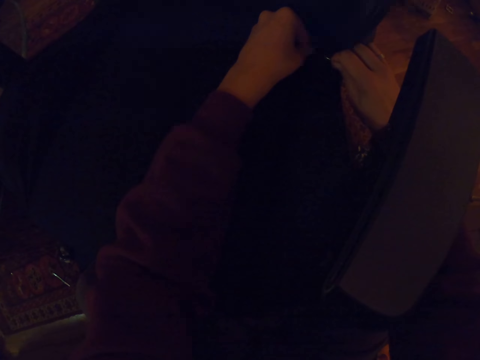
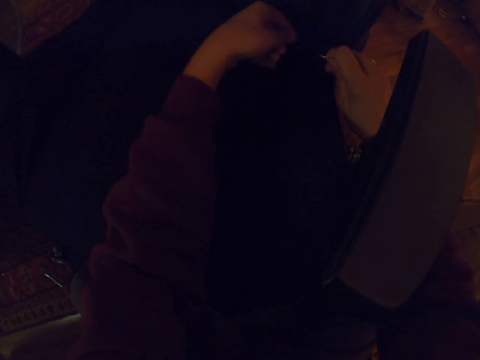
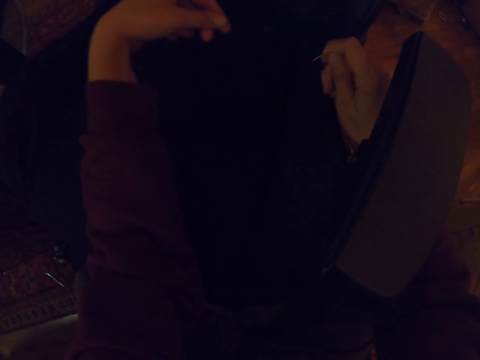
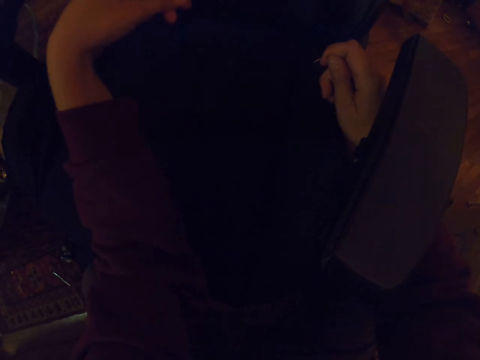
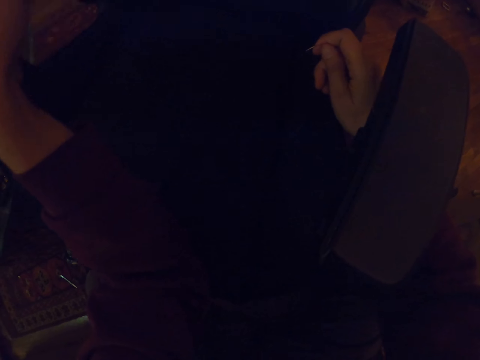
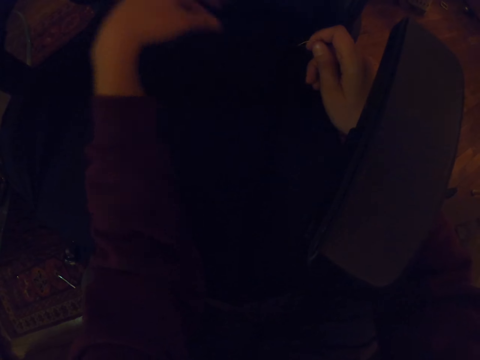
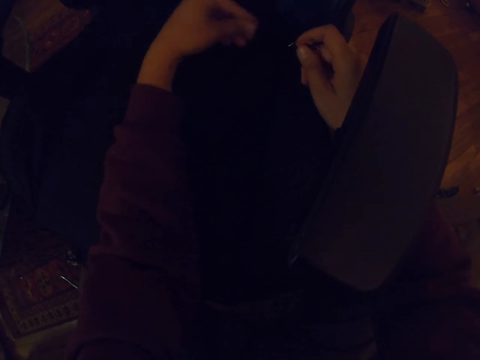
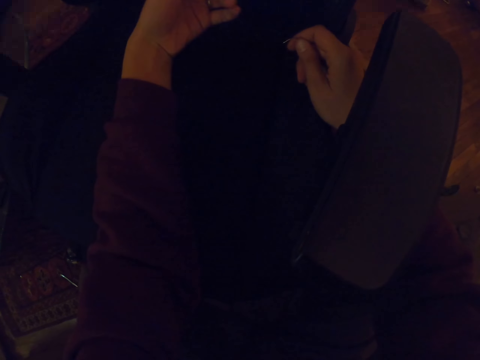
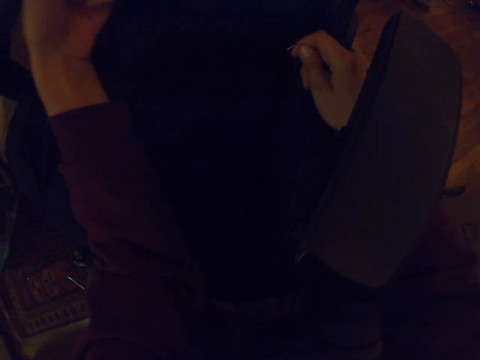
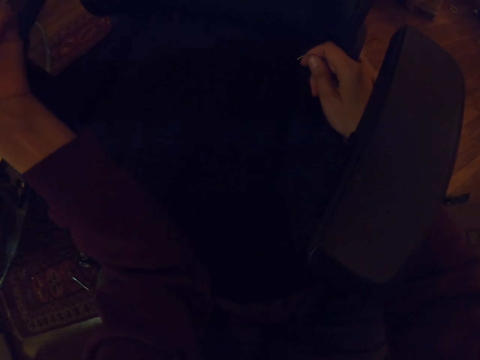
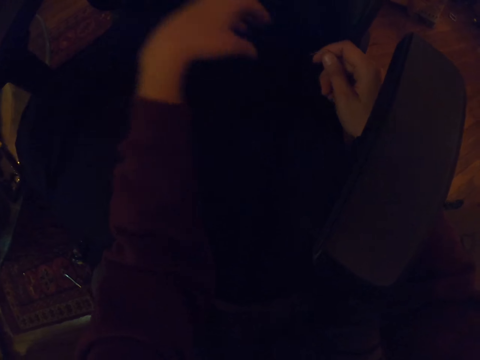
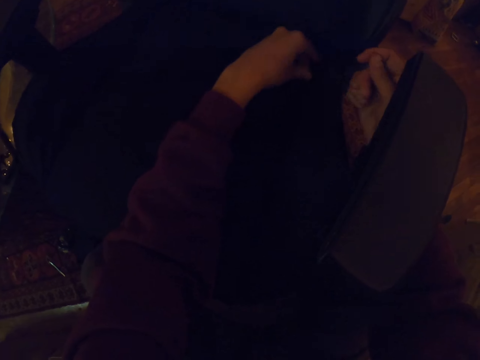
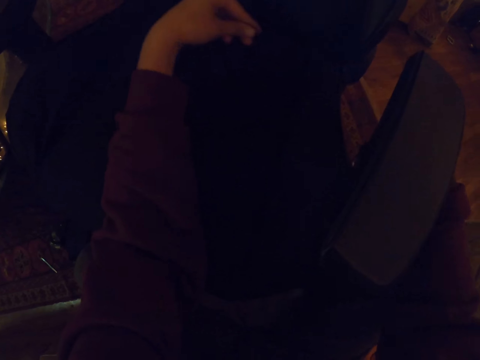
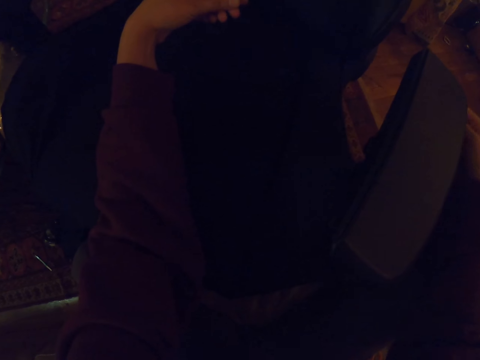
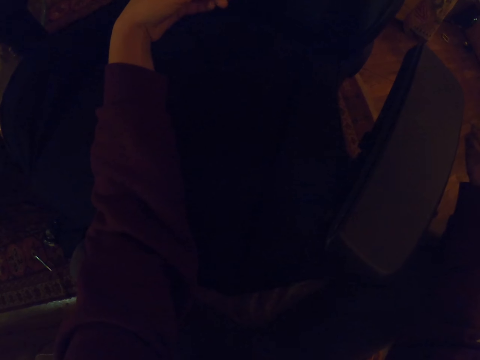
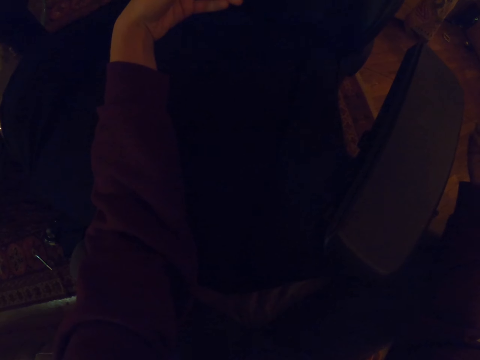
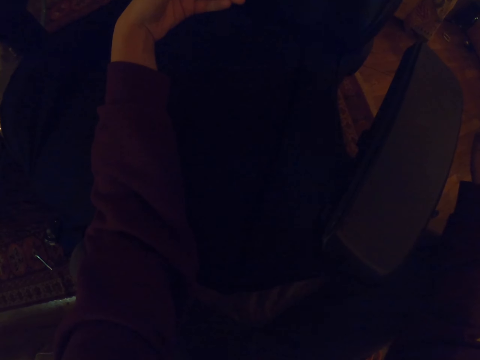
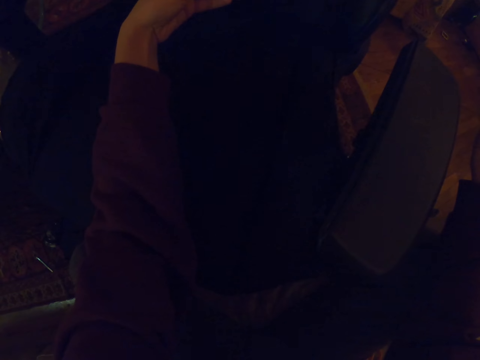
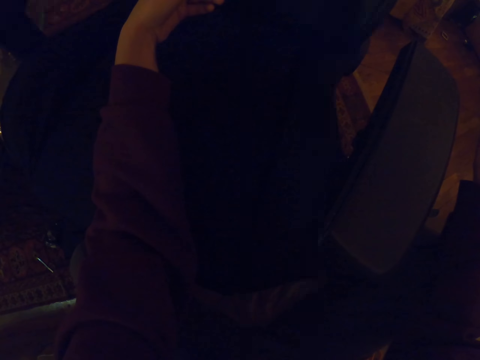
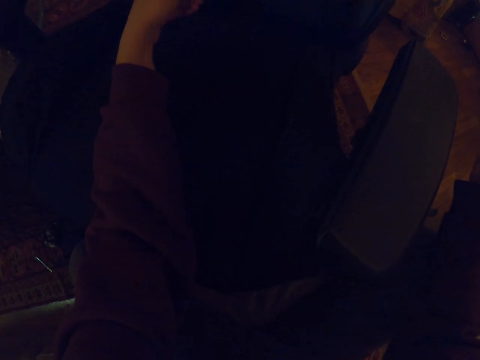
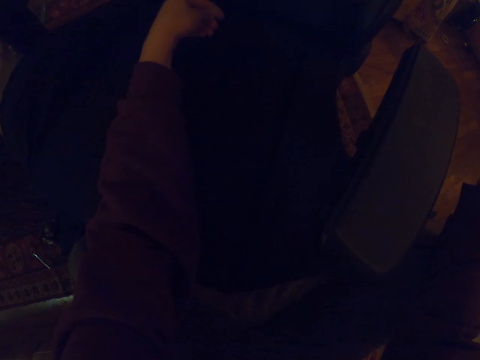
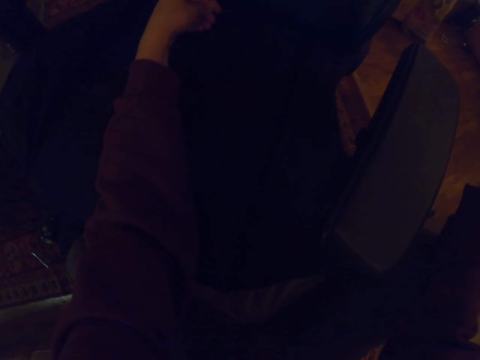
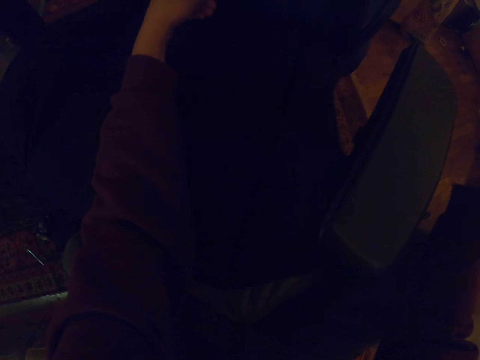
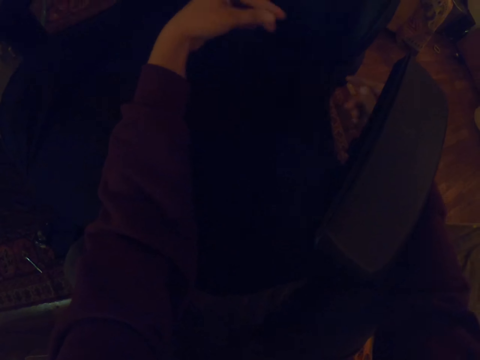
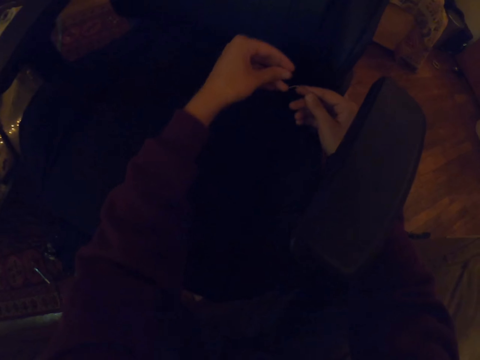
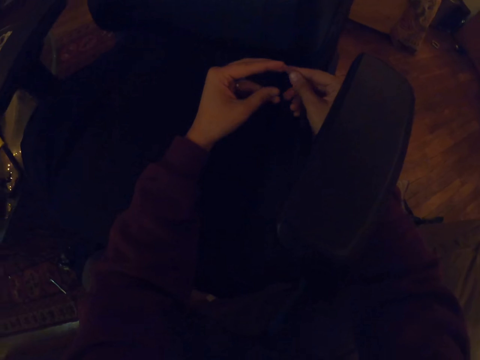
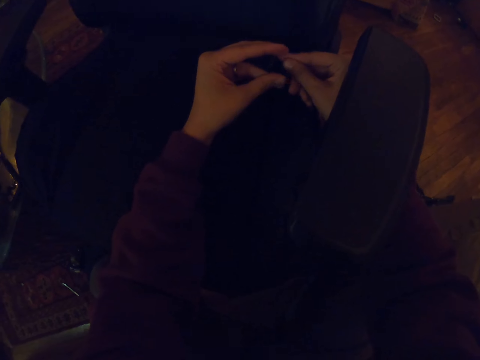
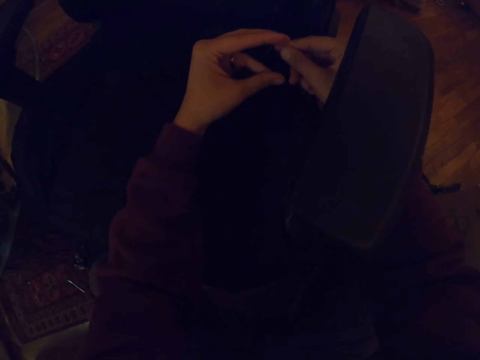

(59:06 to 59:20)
The camera wearer pulls the thread with the left hand repeatedly. They hold the thread with the left hand.

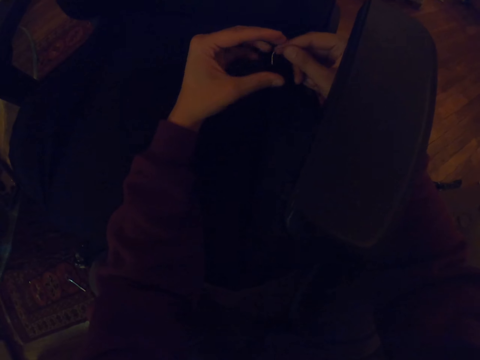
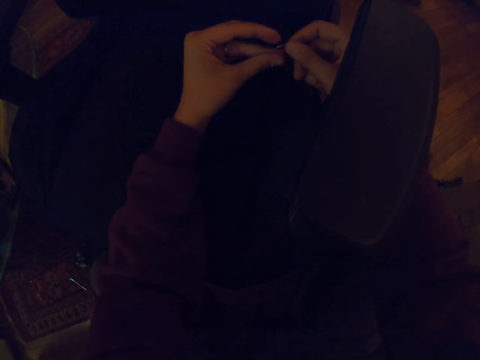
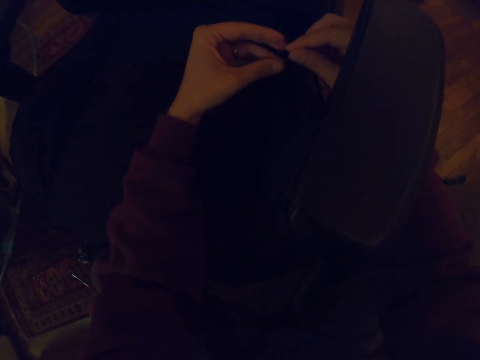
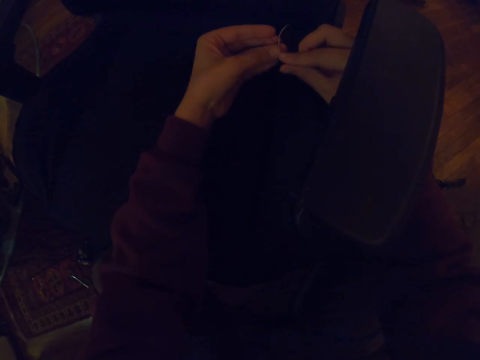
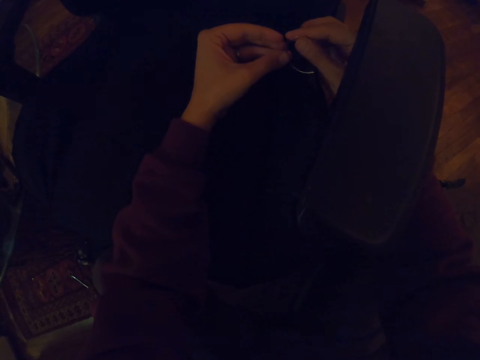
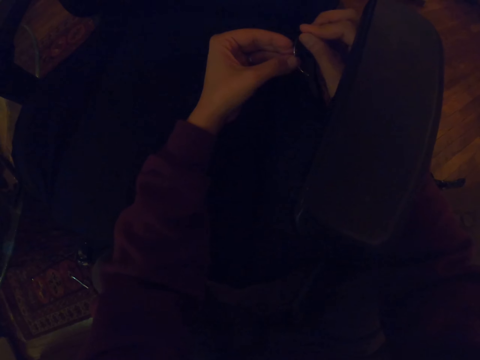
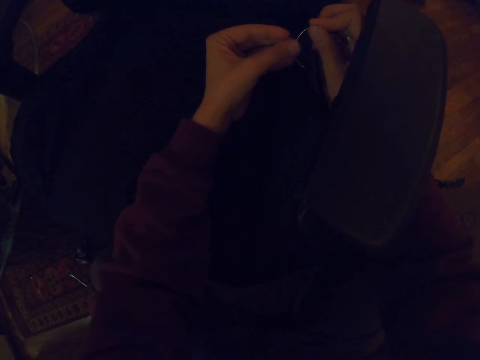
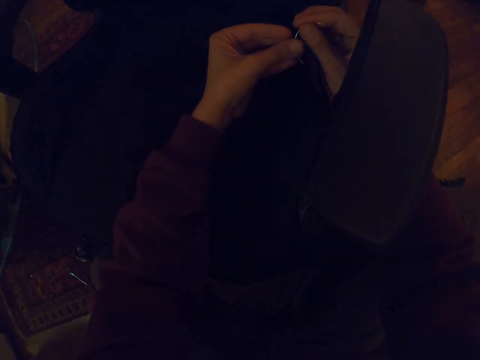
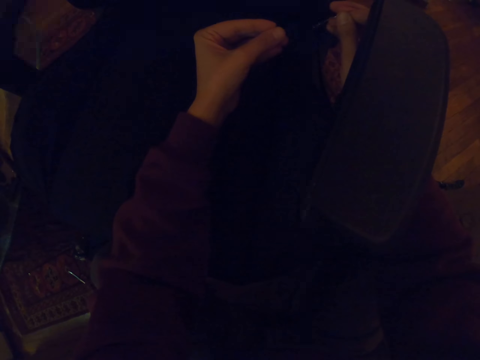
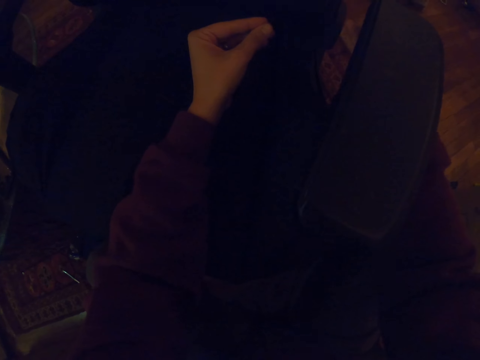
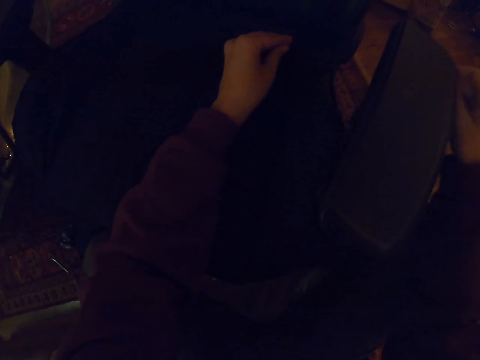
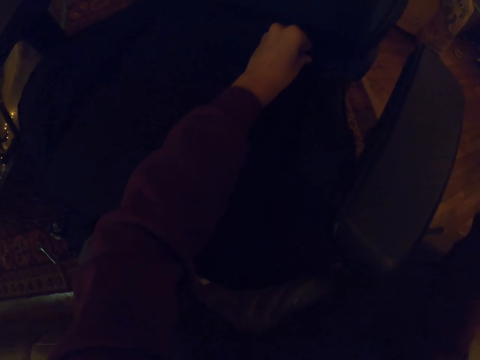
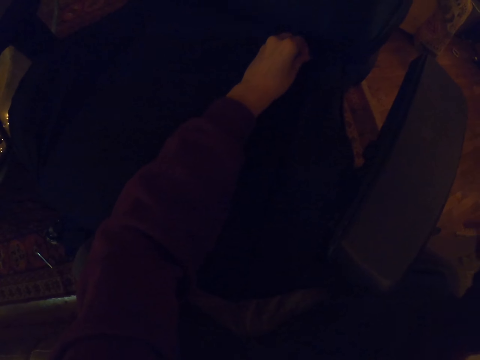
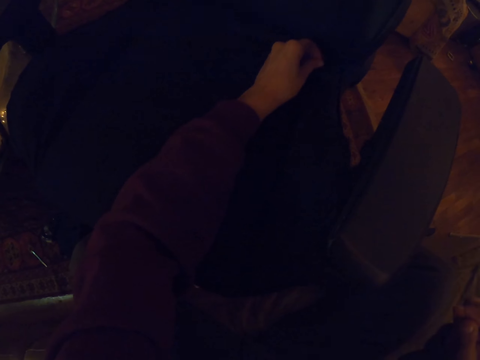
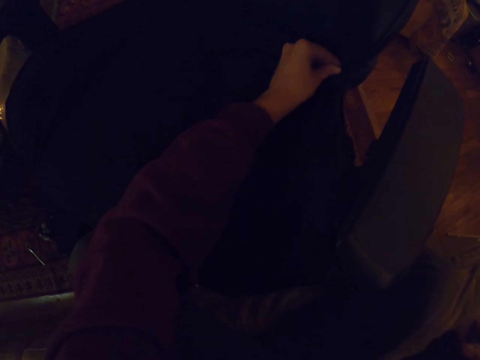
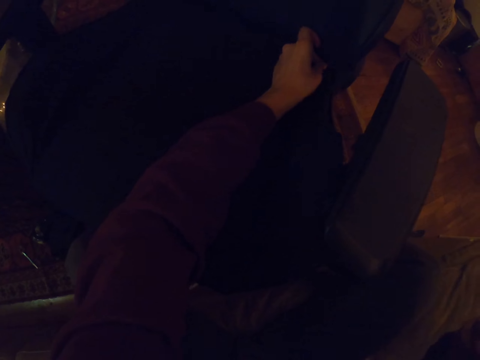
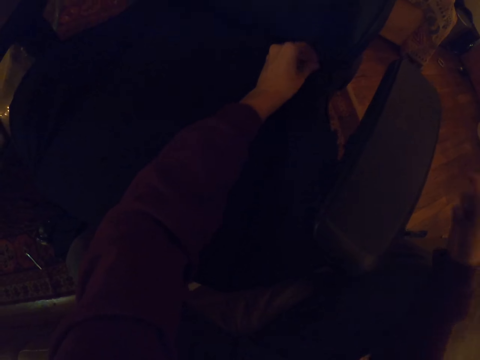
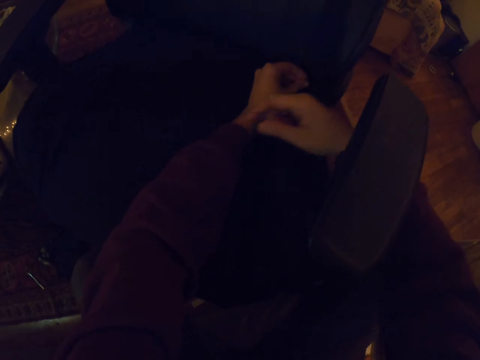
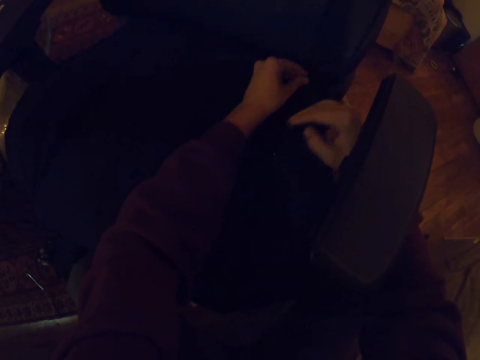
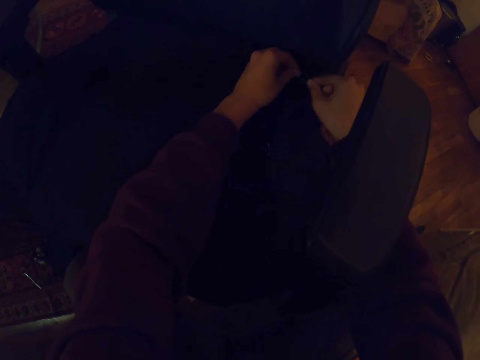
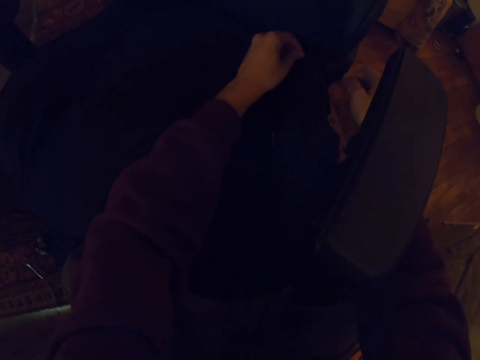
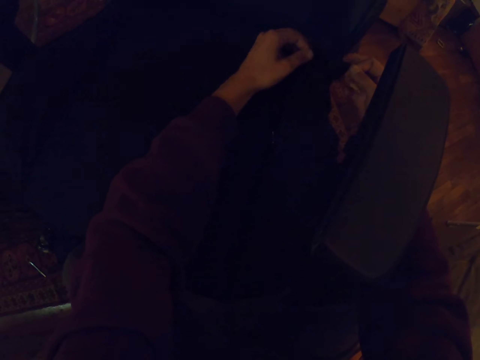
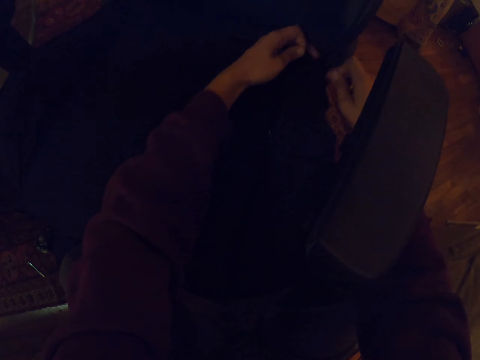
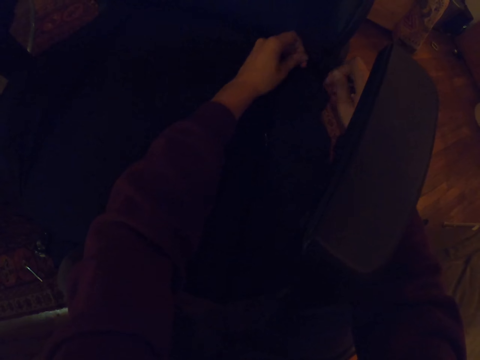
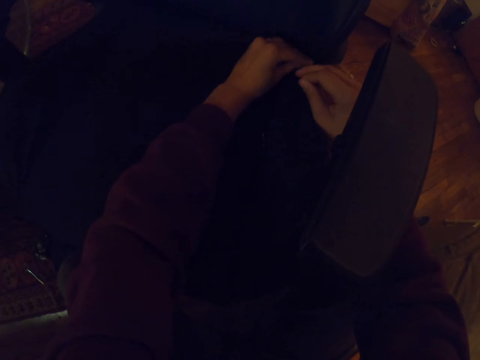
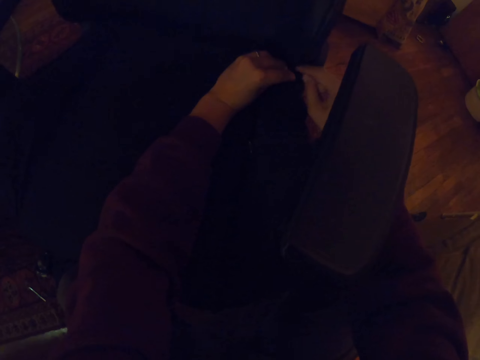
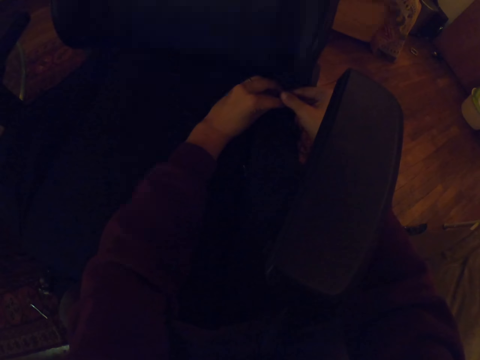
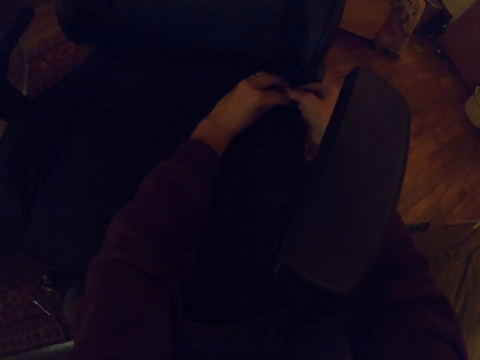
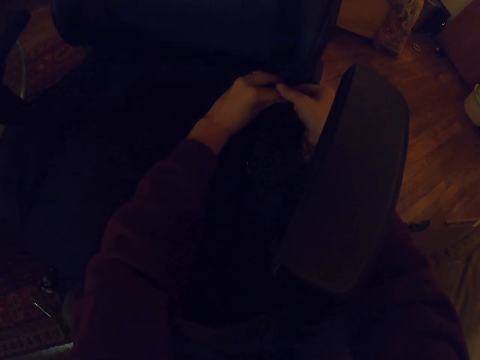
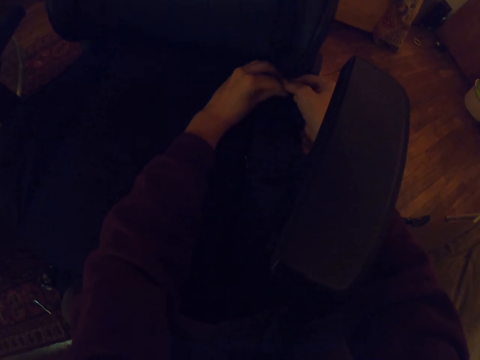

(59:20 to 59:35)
The camera wearer holds the hook with the right hand. They put the thread on the hook. They hold the thread on the chair with the left hand. They pull the thread with the right hand. They pull the thread with both hands.
